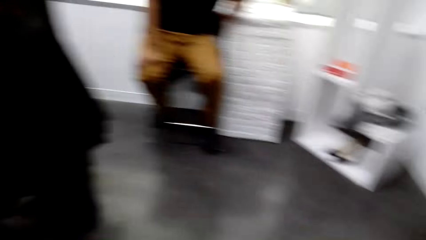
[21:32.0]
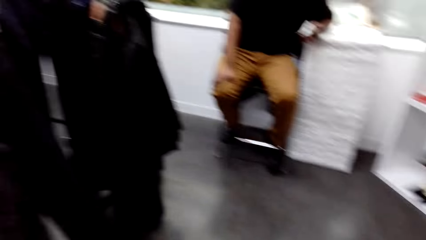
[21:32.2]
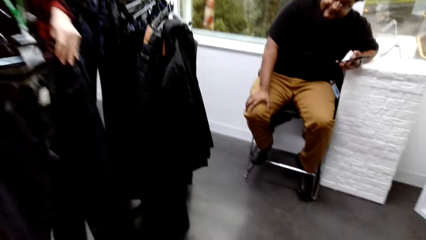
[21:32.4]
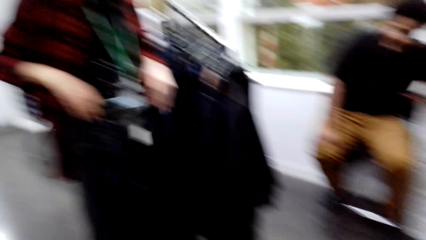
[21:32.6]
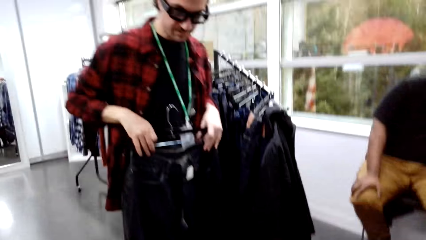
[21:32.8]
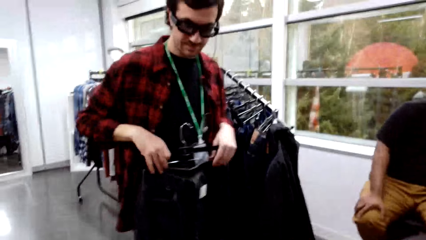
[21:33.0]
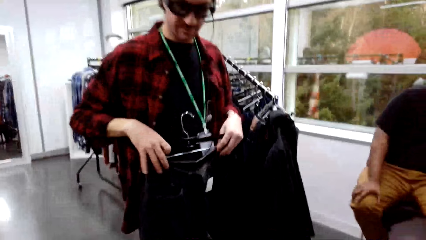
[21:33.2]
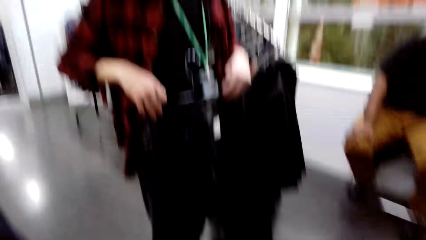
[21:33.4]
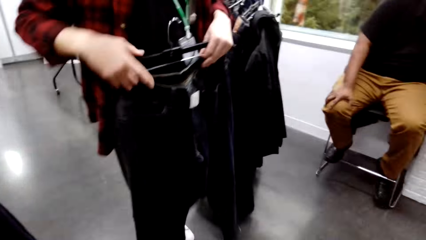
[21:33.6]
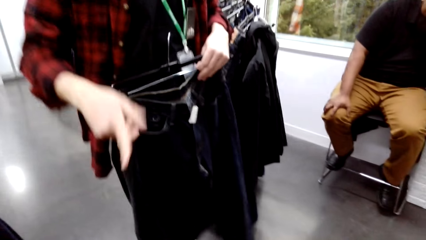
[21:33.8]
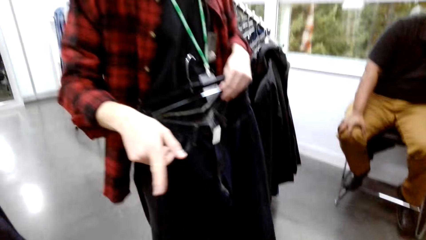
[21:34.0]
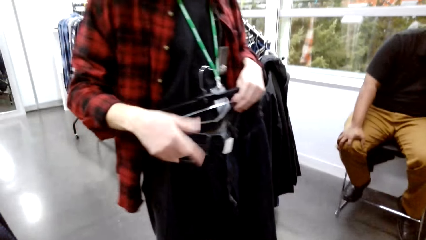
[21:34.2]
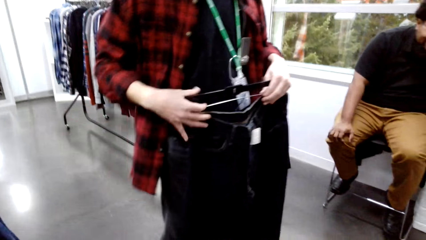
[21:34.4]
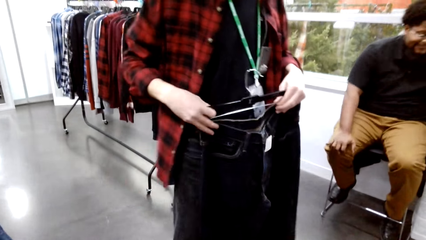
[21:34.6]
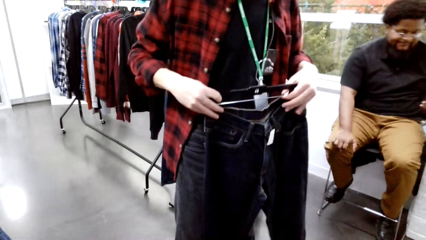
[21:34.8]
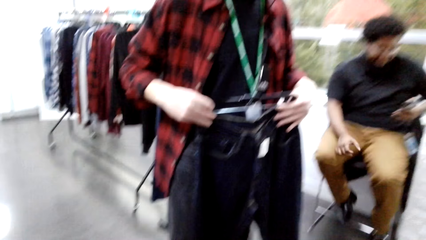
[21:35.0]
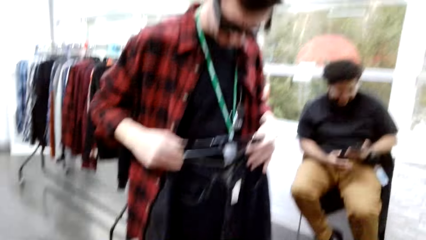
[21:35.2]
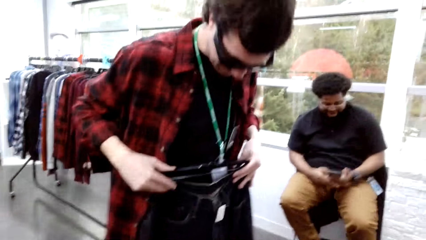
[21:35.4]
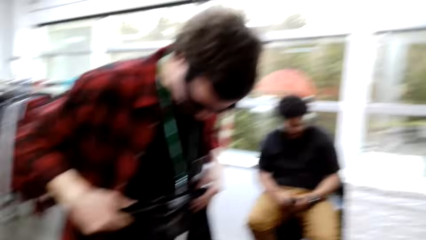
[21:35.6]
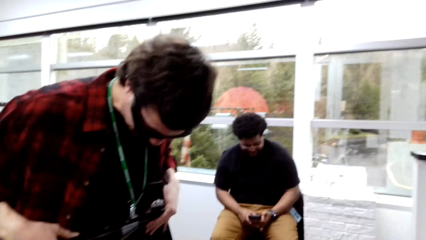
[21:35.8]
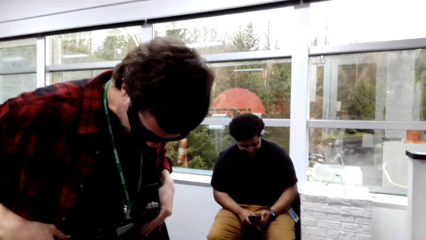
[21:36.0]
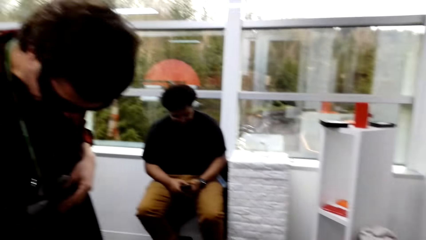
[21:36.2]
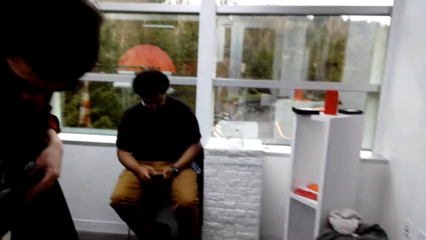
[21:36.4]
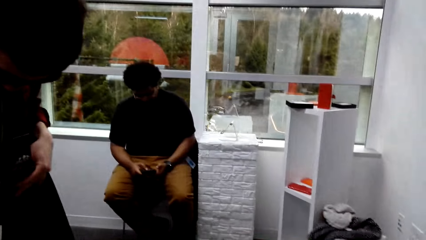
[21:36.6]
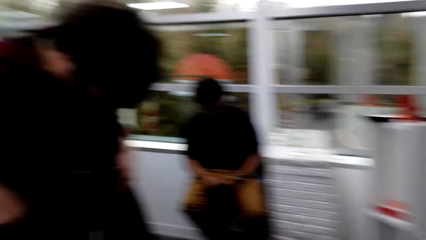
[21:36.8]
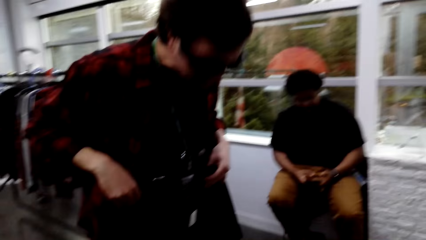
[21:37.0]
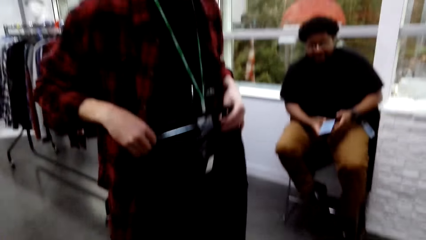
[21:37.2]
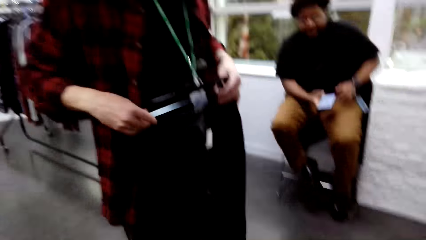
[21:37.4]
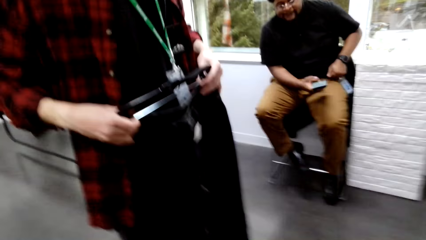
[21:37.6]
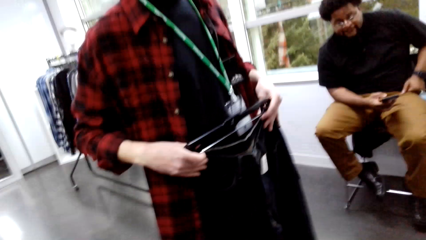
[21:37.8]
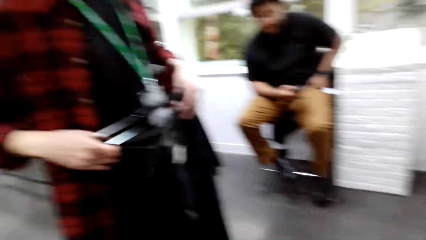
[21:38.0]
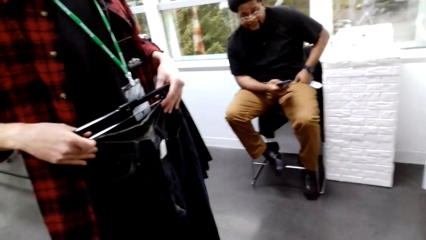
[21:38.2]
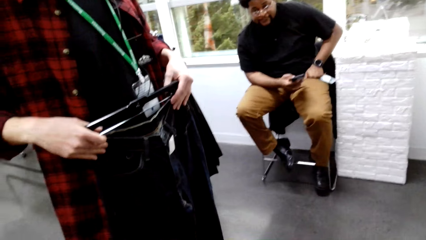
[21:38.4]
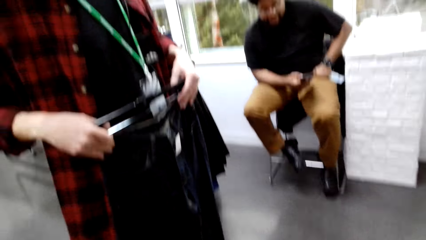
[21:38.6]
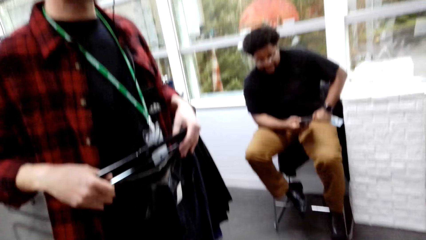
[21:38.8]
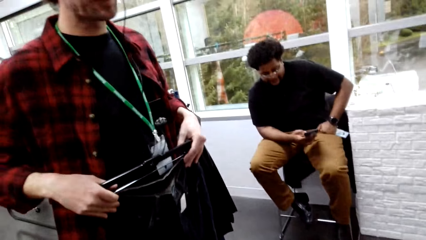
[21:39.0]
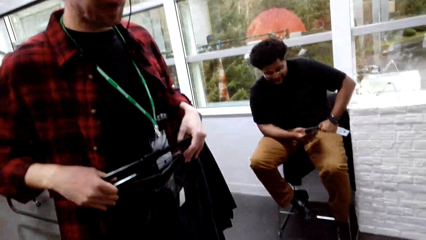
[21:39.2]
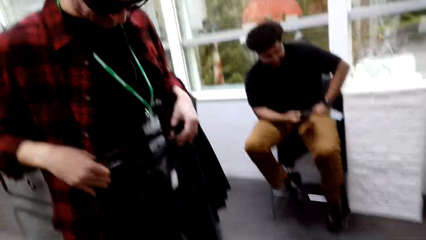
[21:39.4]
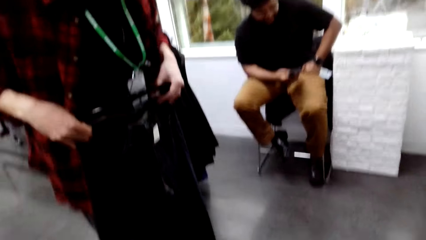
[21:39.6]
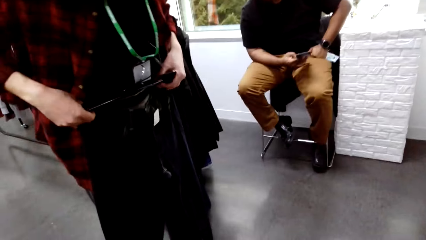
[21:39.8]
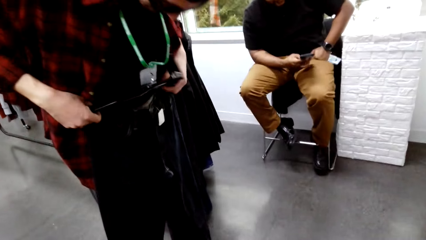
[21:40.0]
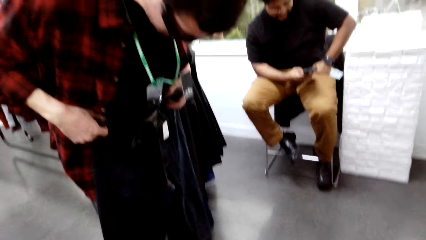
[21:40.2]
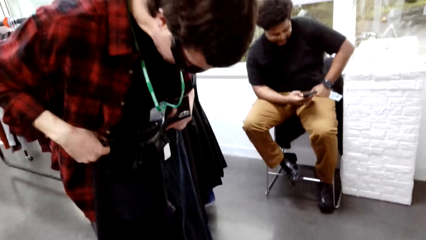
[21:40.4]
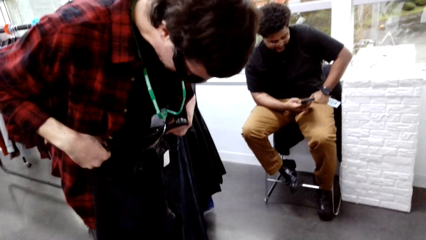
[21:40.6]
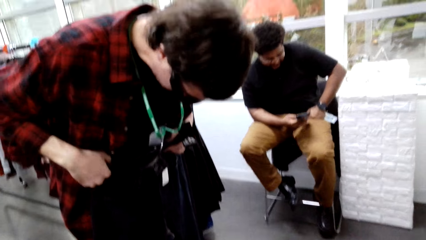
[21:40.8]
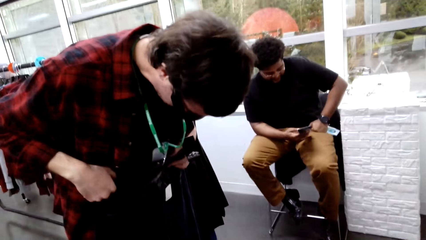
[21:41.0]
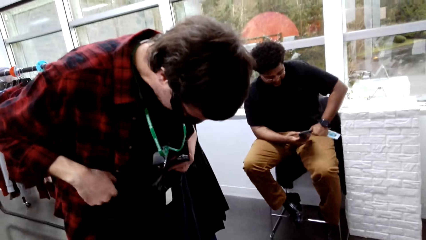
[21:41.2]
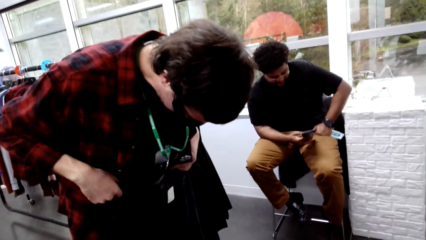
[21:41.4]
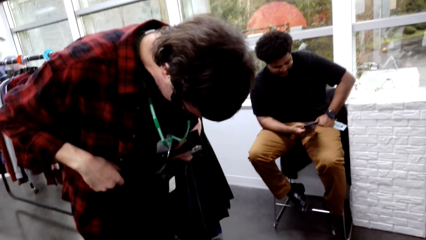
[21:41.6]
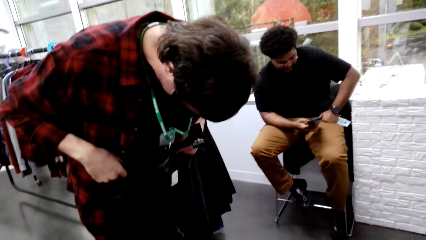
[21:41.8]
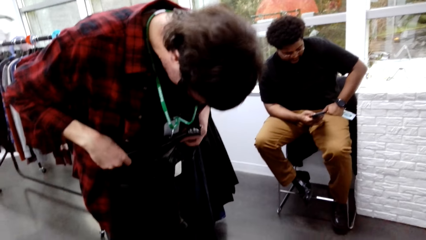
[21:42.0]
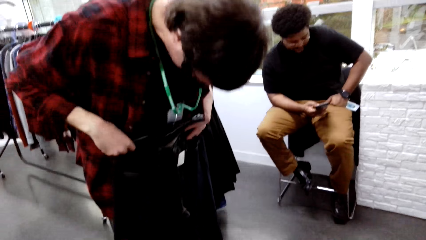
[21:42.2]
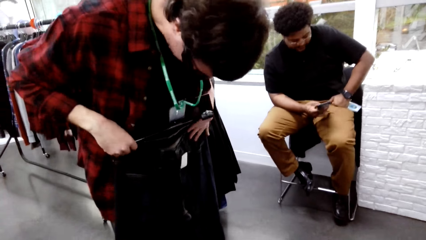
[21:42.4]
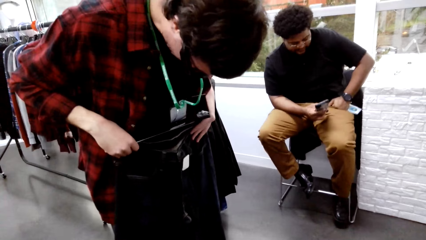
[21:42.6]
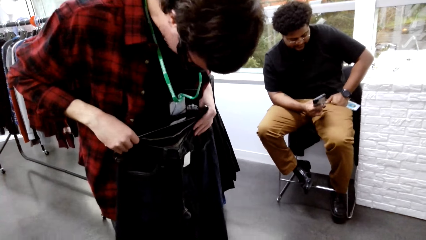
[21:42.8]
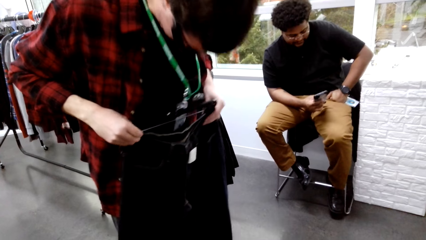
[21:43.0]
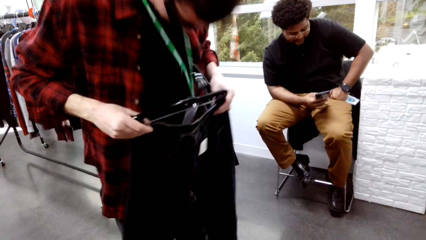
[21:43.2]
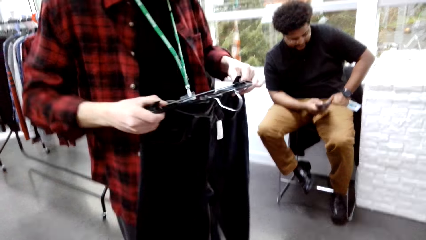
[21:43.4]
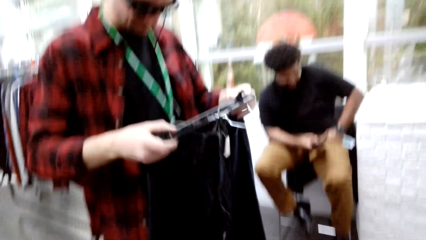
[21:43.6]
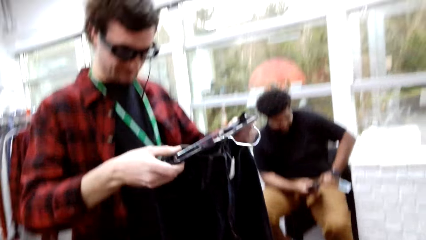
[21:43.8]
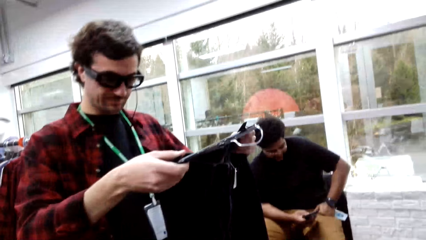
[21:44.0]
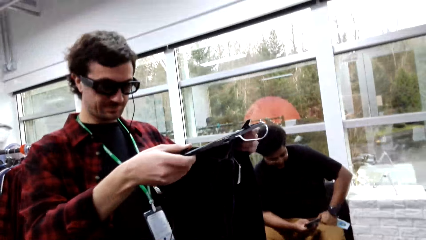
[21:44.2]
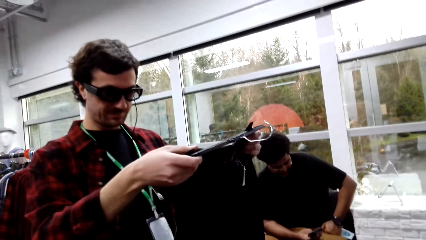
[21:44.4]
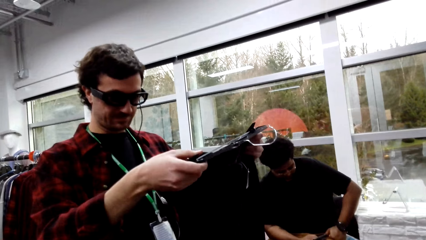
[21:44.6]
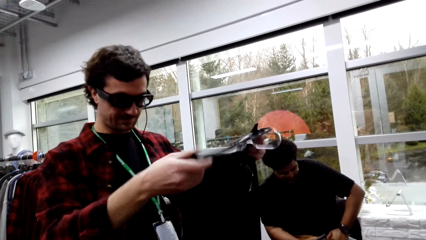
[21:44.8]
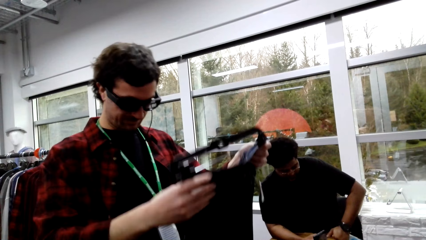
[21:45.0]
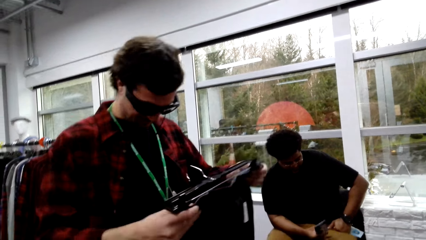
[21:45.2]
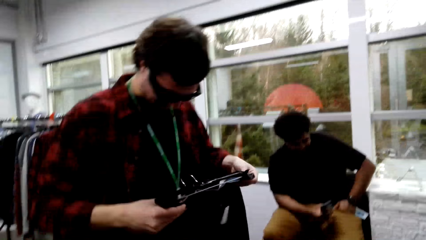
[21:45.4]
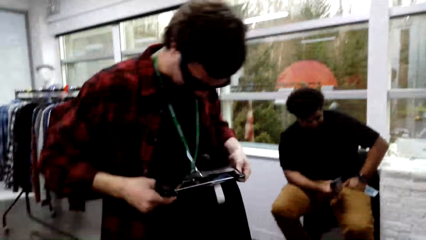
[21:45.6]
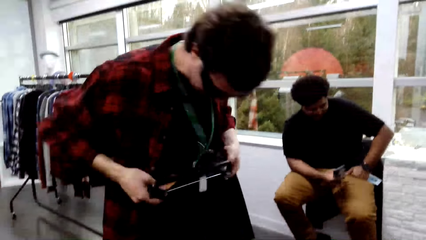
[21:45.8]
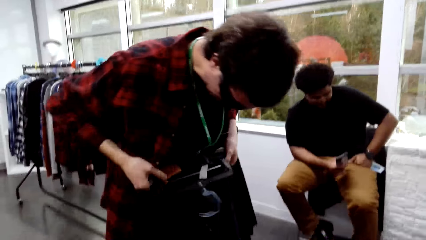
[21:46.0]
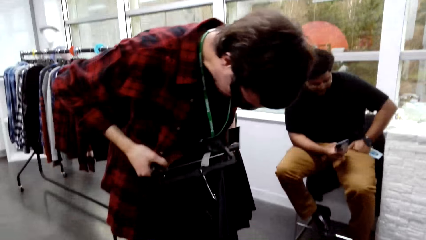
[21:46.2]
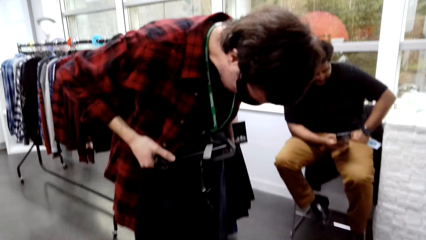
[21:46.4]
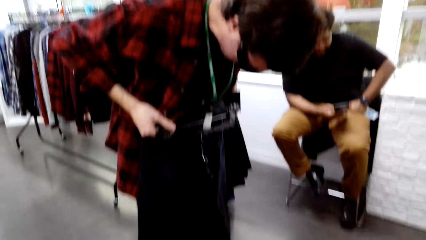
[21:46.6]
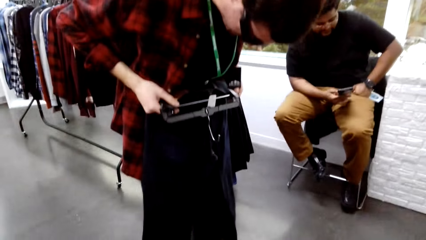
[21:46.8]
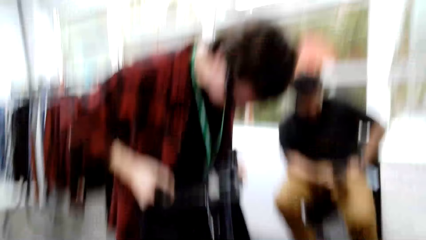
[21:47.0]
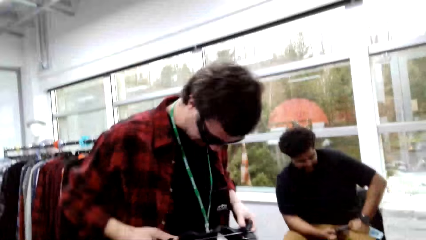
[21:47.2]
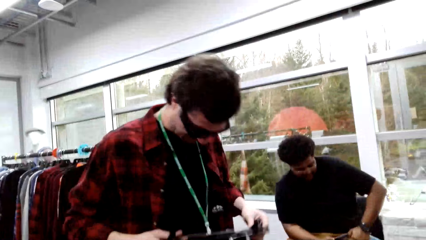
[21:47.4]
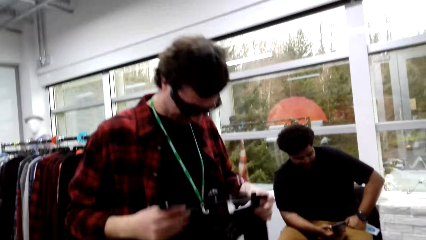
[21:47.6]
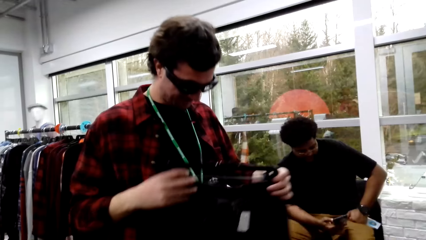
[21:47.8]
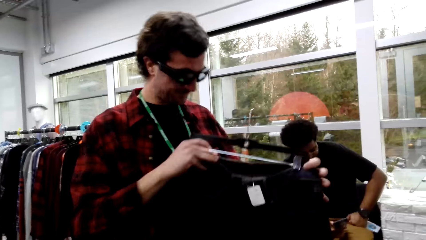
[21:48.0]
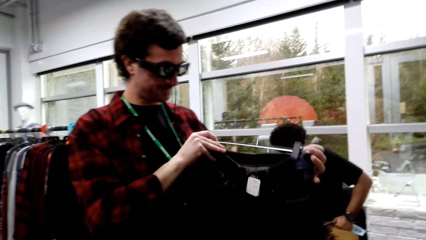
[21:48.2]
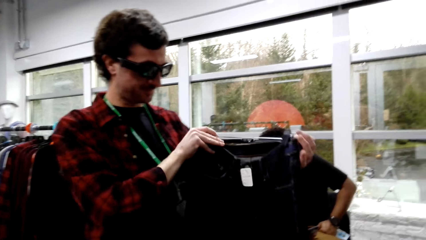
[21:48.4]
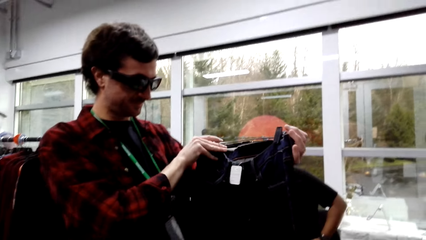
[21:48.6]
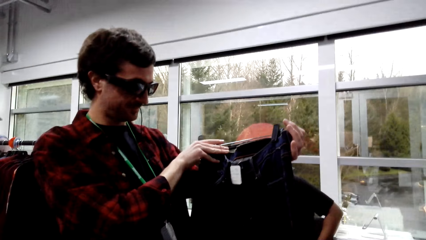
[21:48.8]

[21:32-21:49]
The camera wearer looks around the store. A man fits a cloth. The man gestures out. The camera wearer does a hand movement. A male converses with the camera wearer. Another man sits down. Another male picks up a phone with his hand. The first male converses with the camera wearer. He looks at the pants, converses with the camera wearer, holds the pants with both hands and tries the pants. The camera wearer converses with the male.
